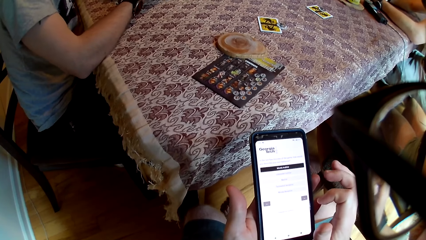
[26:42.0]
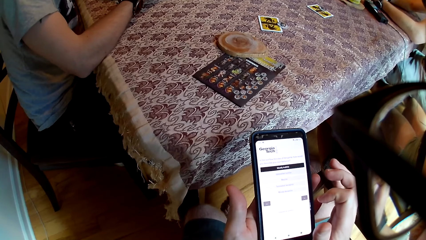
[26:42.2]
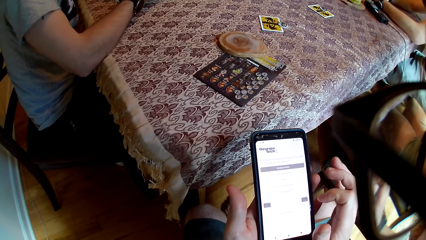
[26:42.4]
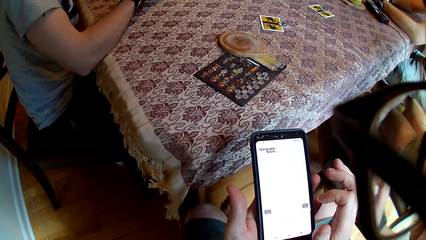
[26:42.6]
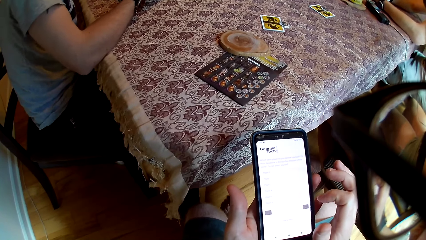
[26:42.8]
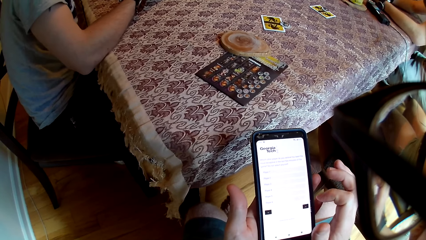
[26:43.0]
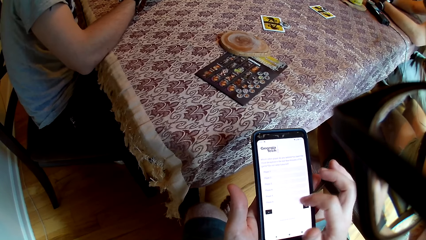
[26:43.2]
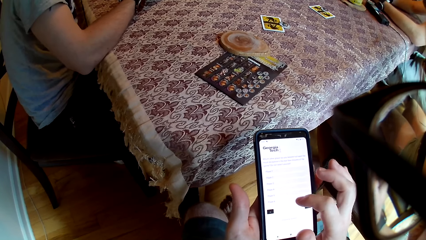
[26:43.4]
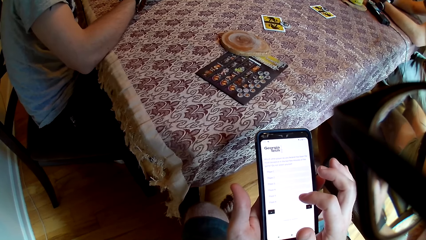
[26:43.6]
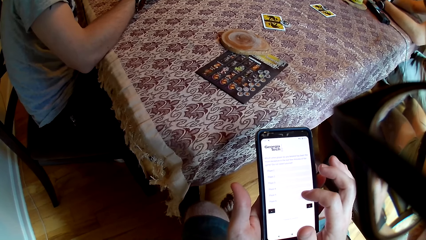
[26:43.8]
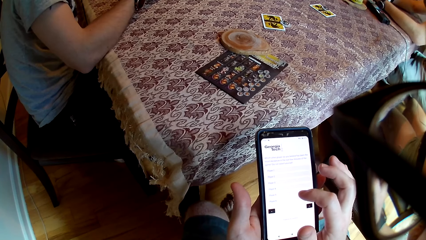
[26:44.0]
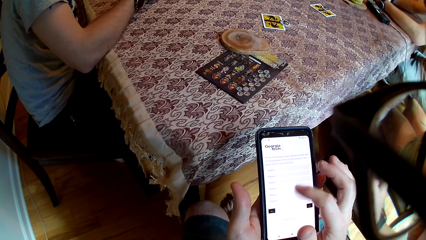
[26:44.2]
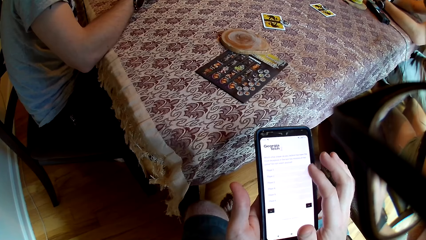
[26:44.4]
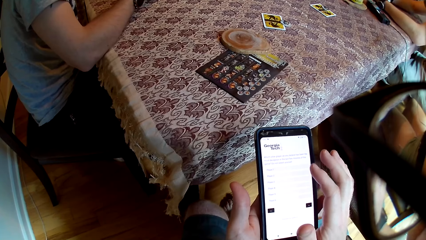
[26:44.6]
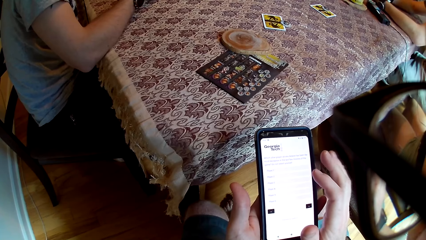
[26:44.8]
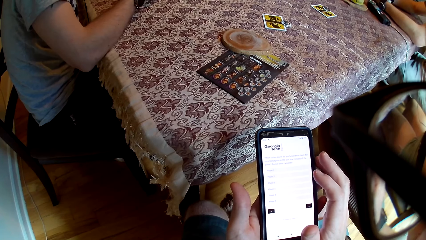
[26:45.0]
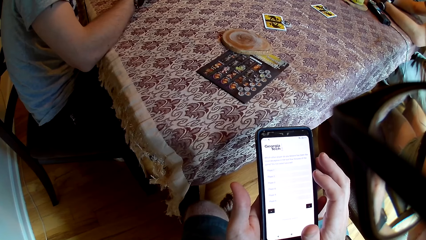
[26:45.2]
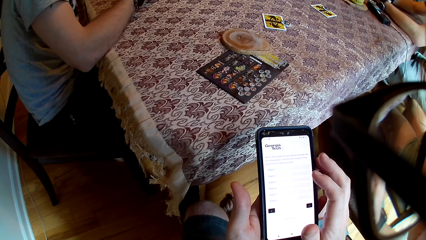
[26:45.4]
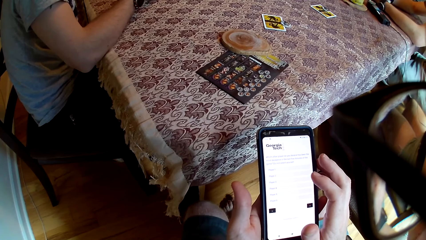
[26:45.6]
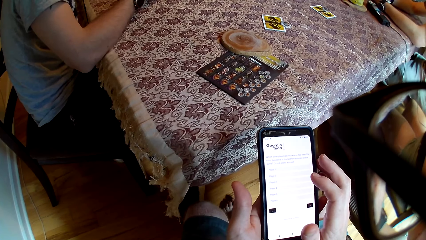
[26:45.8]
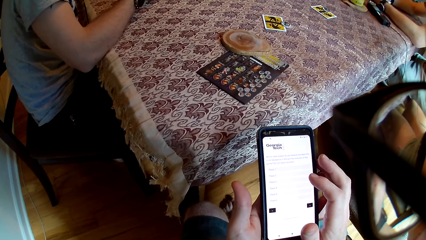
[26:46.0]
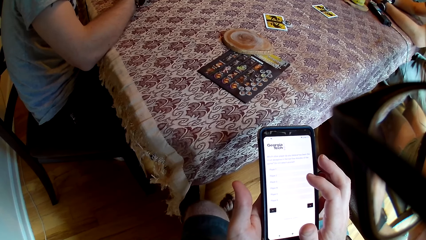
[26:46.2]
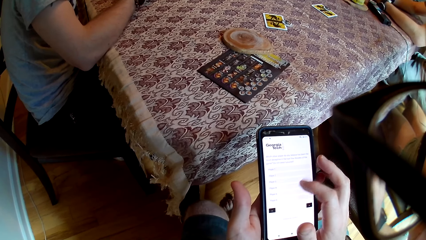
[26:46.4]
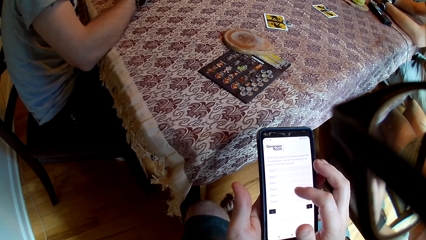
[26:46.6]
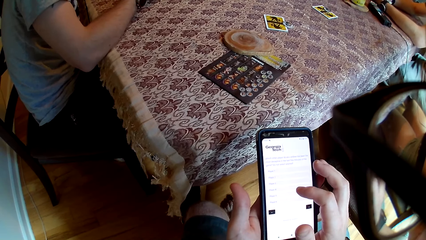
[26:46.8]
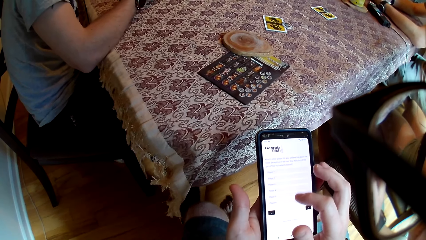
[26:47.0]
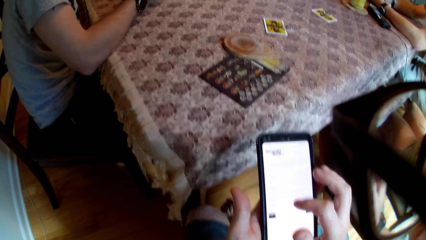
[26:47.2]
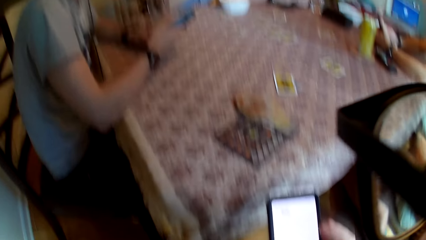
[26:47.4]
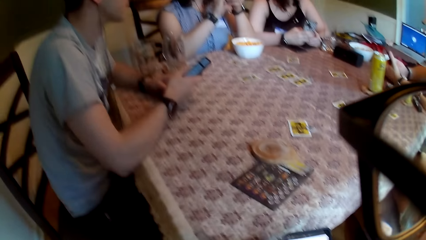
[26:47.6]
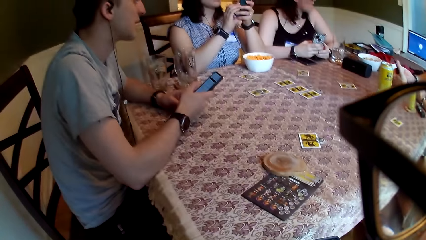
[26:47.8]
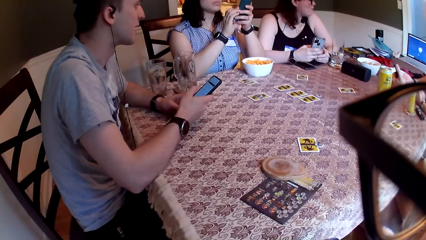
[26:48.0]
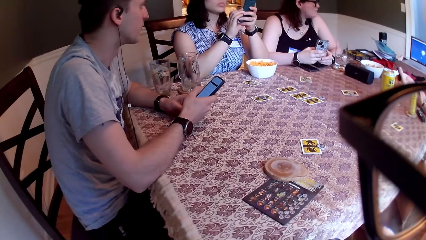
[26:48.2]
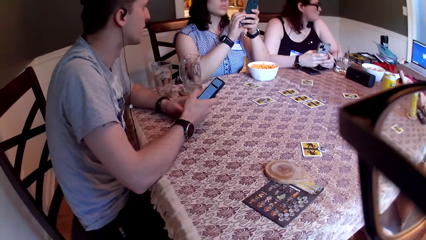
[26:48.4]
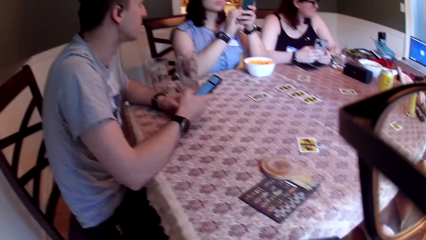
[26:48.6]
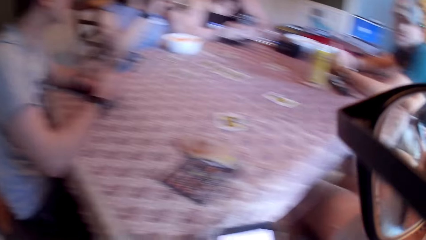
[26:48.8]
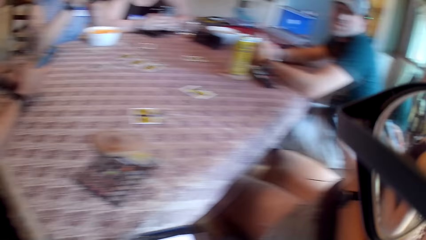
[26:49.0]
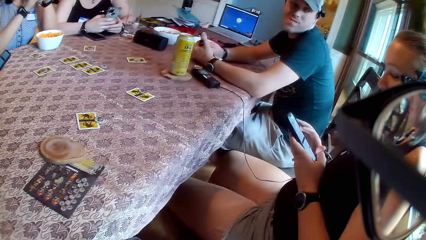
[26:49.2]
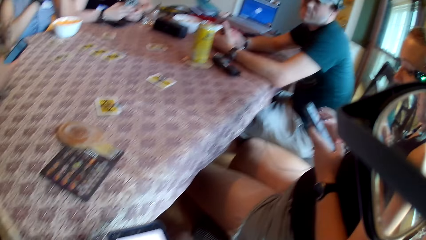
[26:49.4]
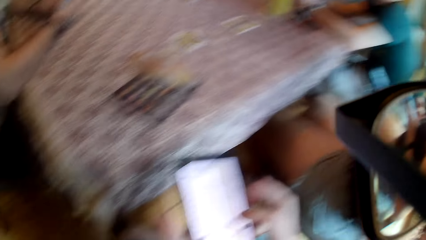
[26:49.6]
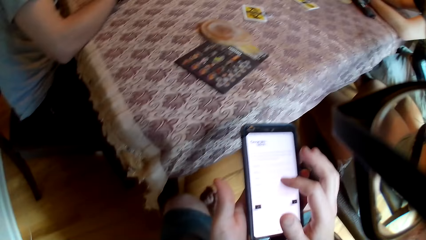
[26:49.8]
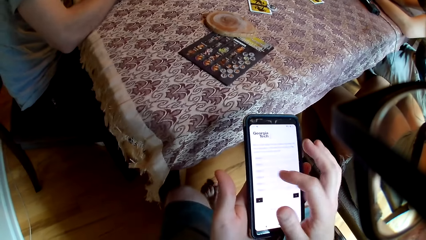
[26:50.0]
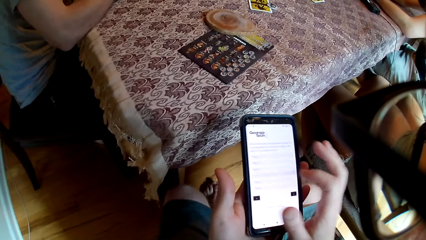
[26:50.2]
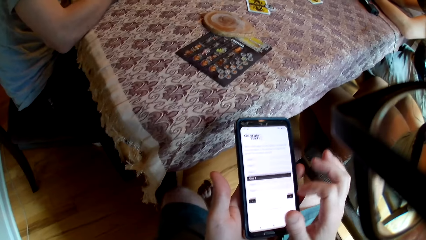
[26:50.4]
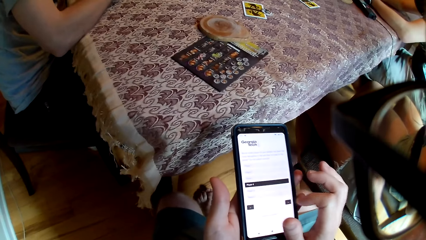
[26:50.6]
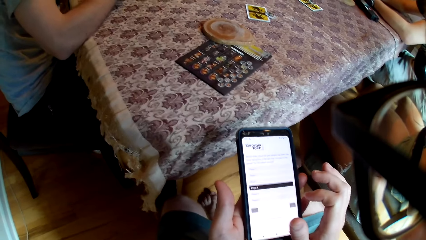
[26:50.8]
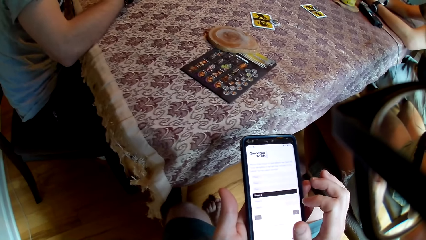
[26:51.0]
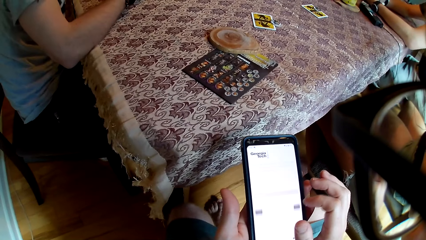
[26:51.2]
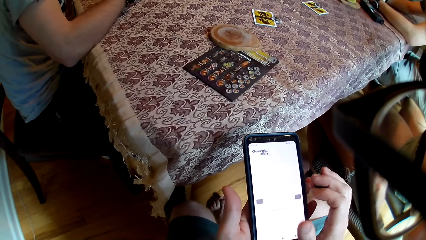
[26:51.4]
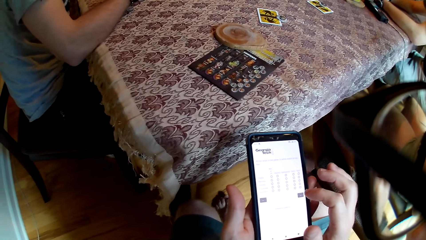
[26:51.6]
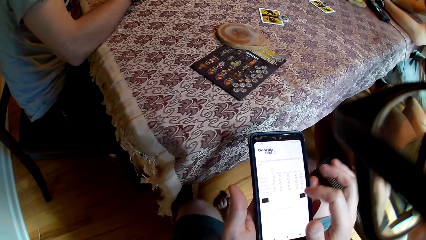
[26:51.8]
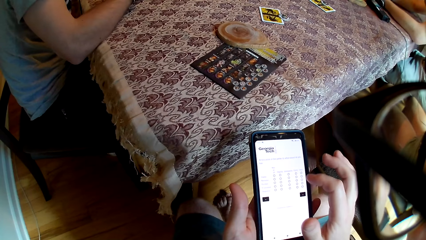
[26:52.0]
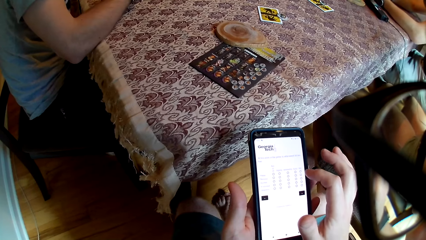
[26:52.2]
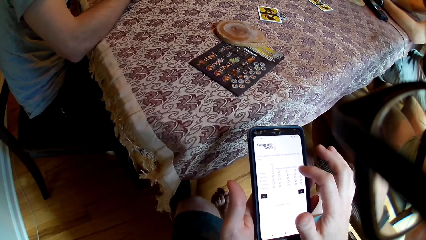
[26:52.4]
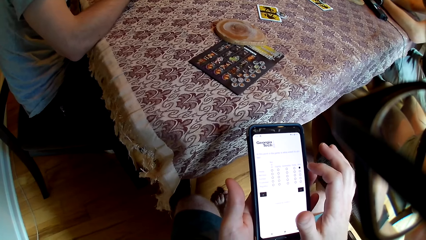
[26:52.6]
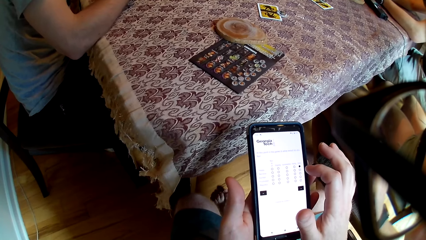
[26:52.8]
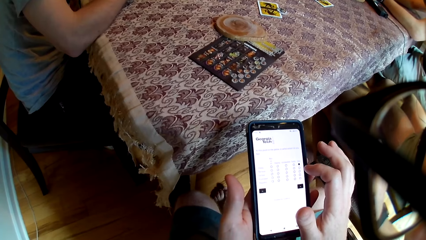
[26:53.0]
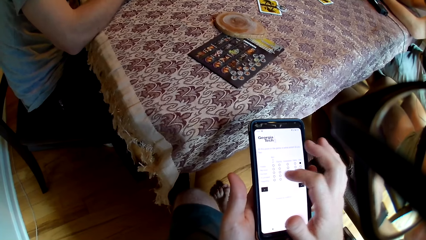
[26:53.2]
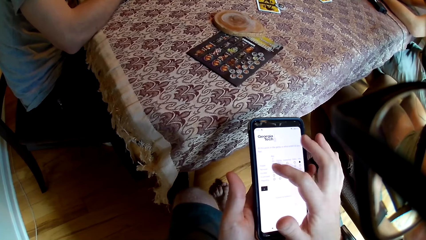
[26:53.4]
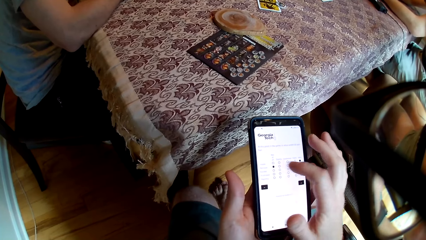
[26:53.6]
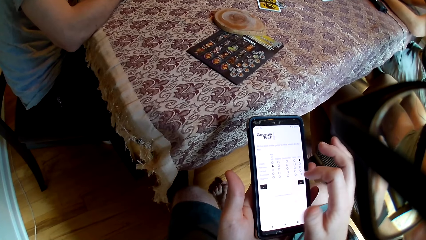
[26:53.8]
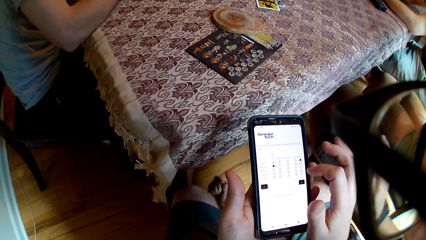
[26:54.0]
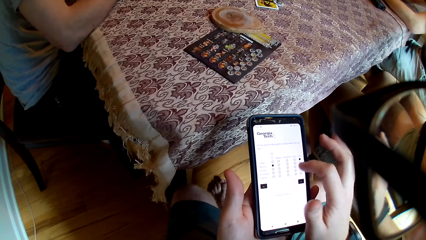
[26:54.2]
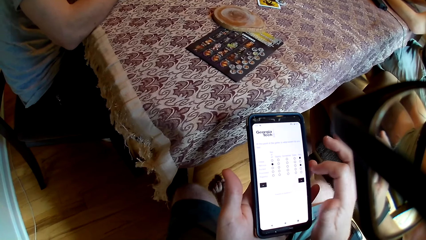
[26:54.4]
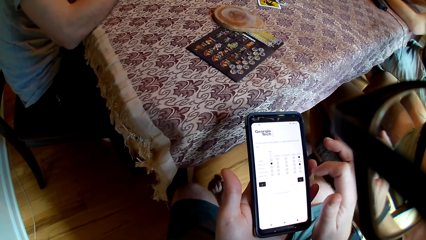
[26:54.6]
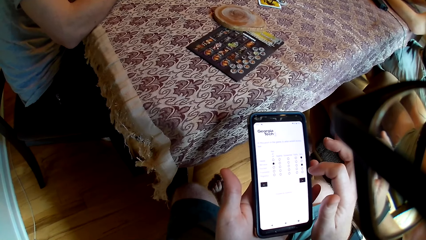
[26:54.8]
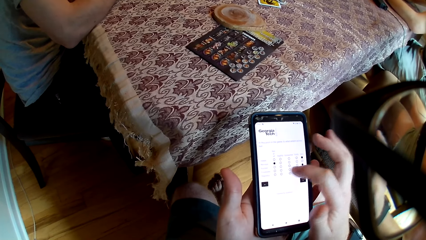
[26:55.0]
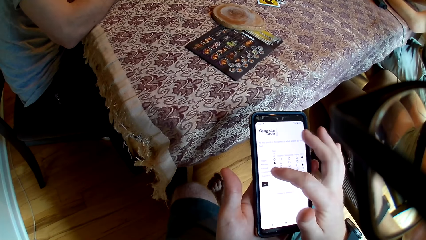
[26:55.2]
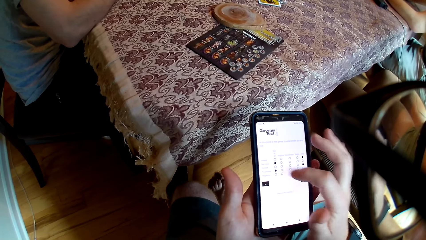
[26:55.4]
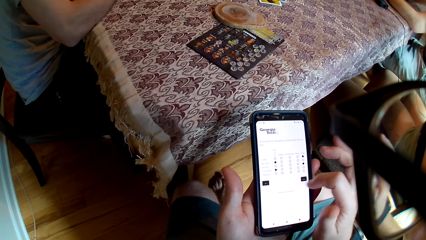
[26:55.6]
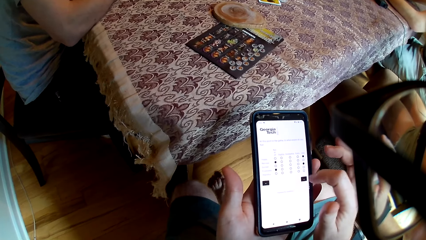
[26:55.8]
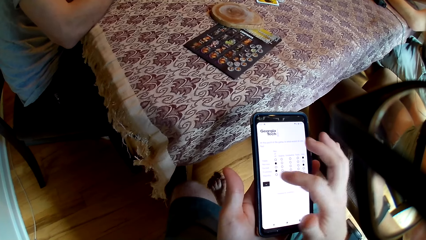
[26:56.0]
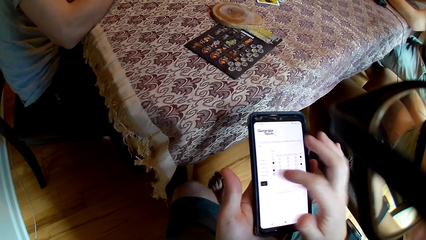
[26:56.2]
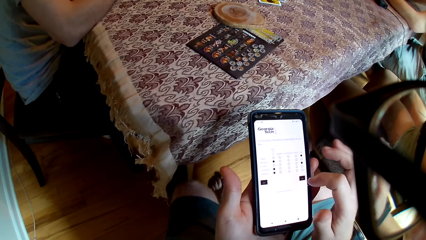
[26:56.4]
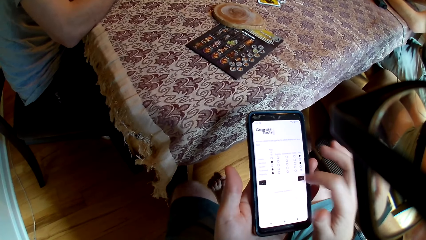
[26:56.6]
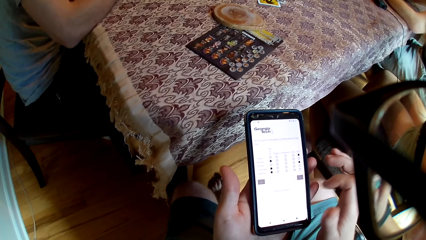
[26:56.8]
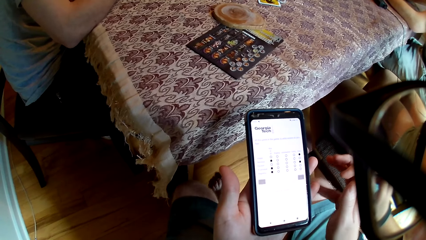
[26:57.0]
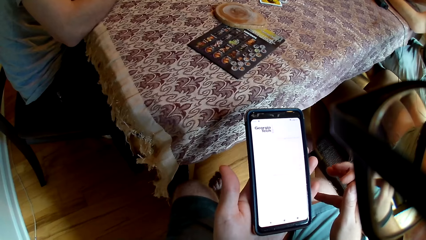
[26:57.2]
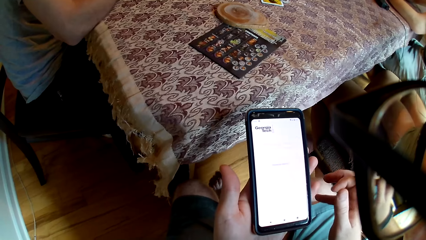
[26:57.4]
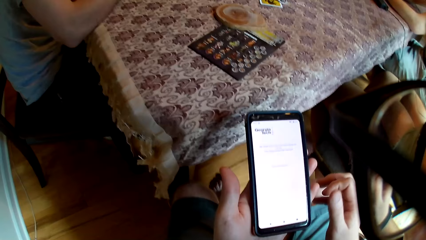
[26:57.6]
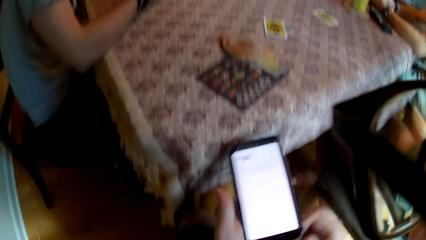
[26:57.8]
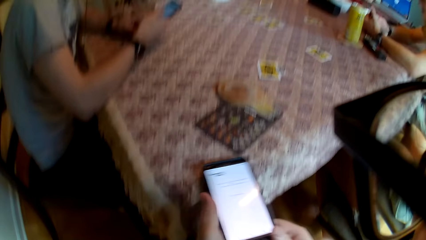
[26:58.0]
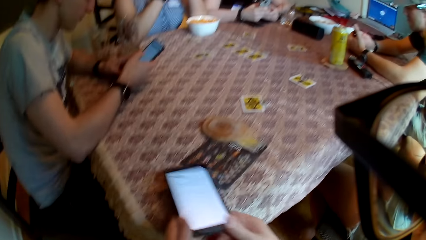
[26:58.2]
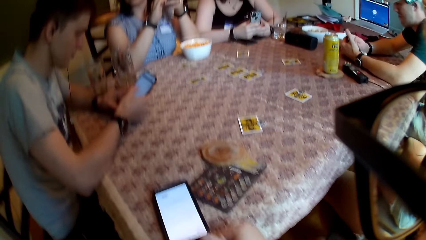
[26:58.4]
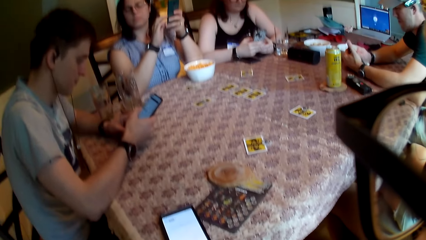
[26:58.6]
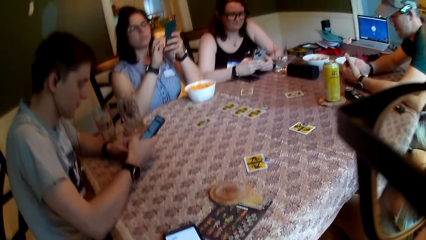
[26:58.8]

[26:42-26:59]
The man speaks to a group of people on the table. The woman speaks to the group of people on the table. The man speaks to the group of people on the table. The camera wearer taps the phone with his right hand. The woman speaks to the group of people on the table. The camera wearer taps the phone with his right hand. He drops the phone on the table with his right hand.
